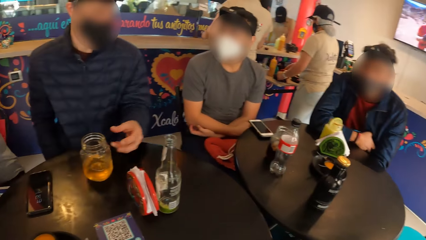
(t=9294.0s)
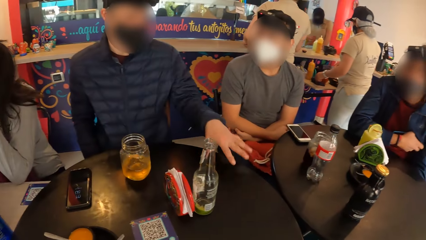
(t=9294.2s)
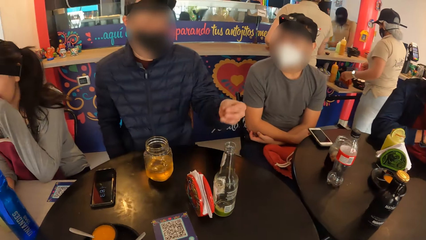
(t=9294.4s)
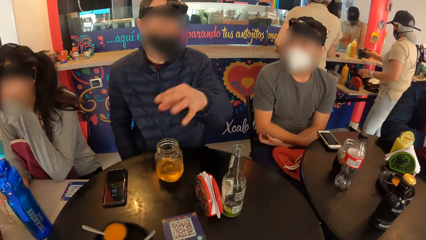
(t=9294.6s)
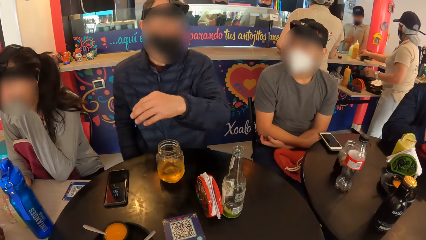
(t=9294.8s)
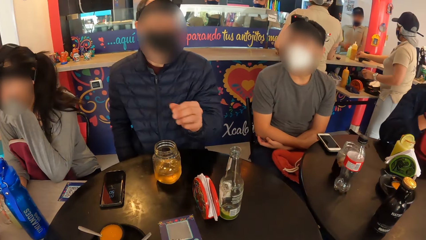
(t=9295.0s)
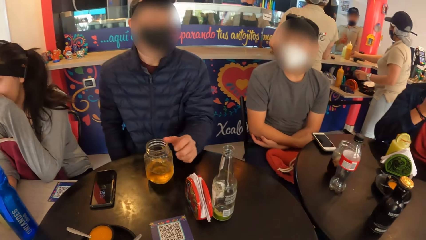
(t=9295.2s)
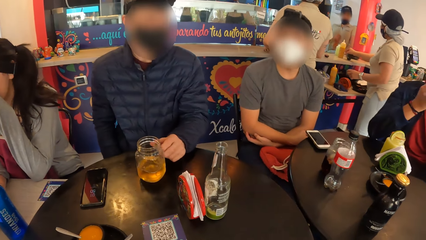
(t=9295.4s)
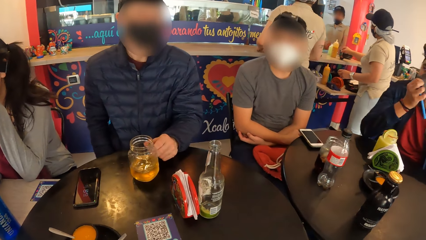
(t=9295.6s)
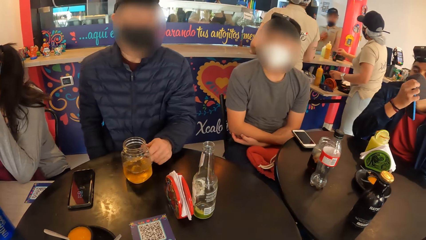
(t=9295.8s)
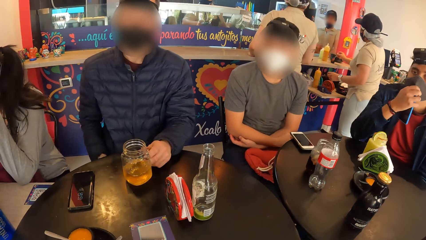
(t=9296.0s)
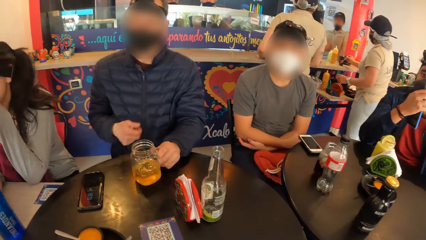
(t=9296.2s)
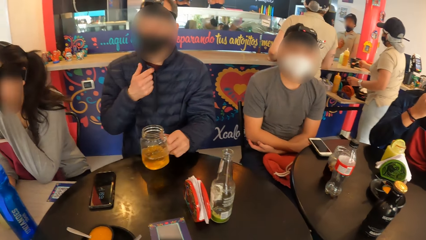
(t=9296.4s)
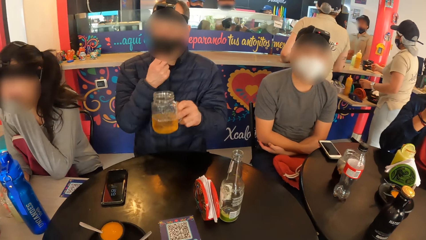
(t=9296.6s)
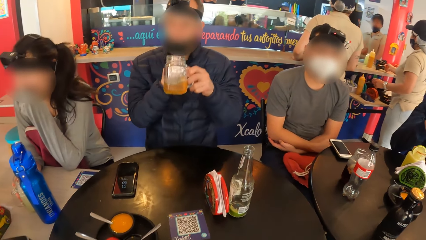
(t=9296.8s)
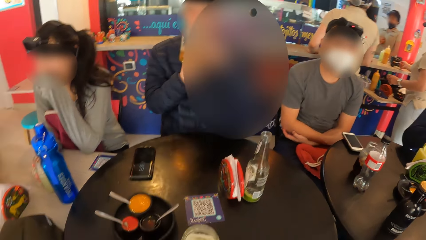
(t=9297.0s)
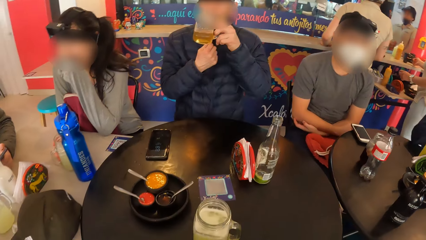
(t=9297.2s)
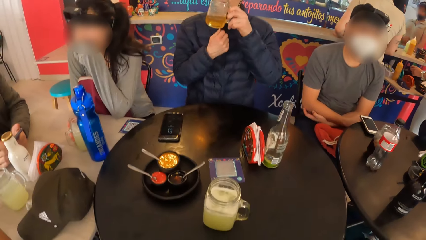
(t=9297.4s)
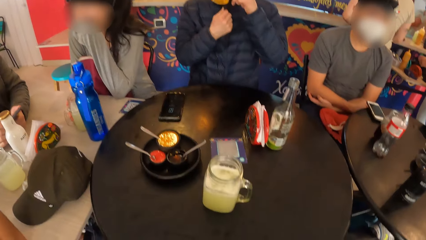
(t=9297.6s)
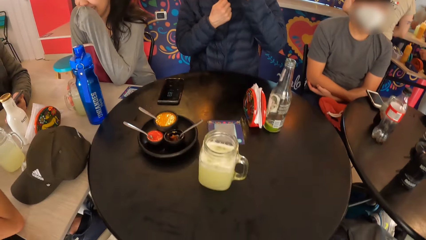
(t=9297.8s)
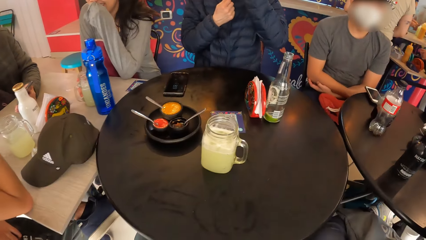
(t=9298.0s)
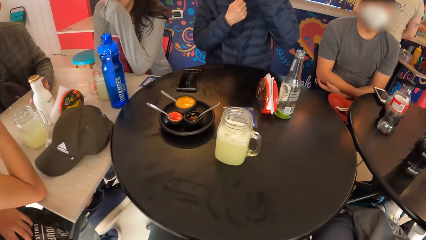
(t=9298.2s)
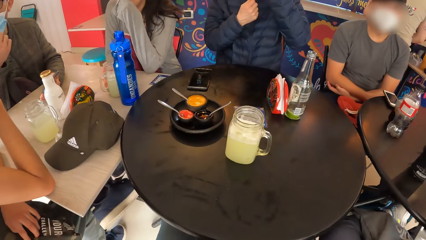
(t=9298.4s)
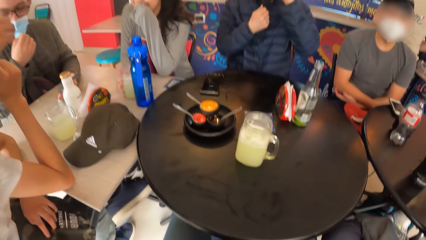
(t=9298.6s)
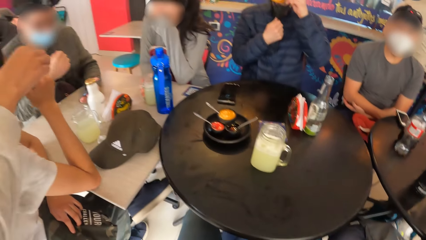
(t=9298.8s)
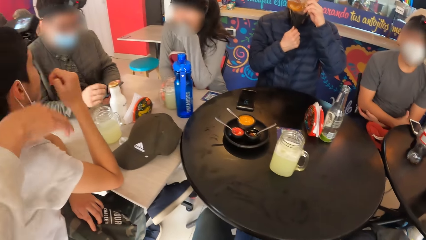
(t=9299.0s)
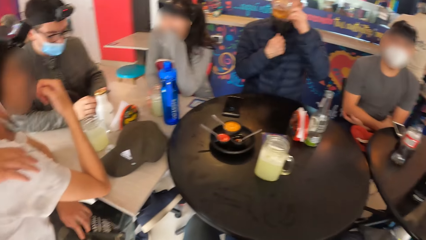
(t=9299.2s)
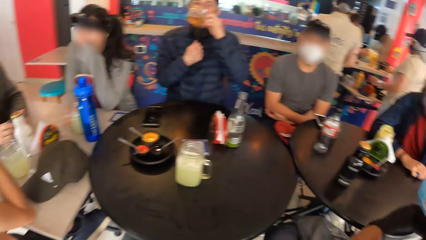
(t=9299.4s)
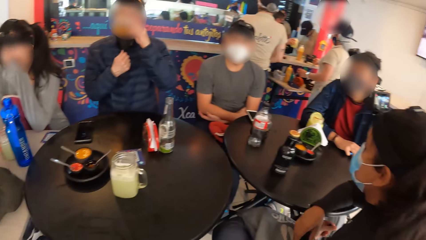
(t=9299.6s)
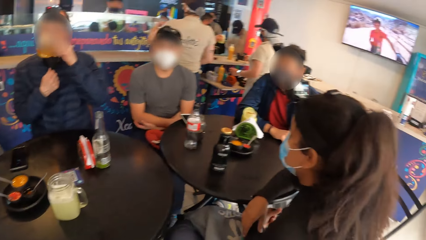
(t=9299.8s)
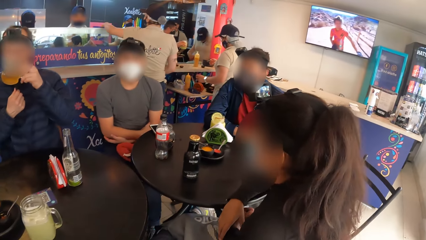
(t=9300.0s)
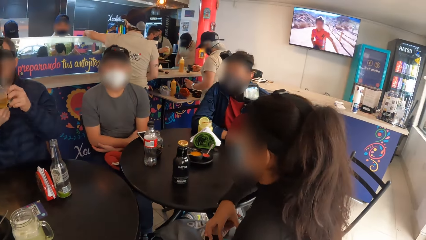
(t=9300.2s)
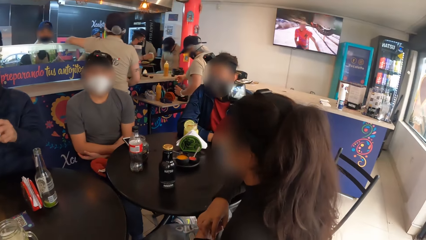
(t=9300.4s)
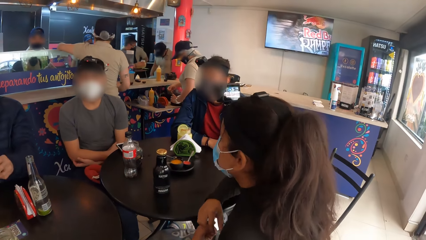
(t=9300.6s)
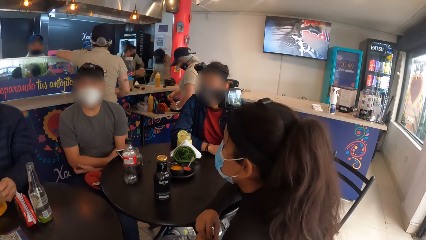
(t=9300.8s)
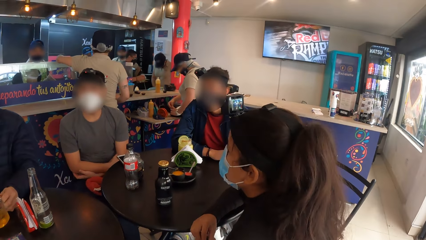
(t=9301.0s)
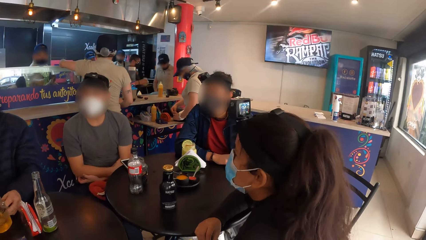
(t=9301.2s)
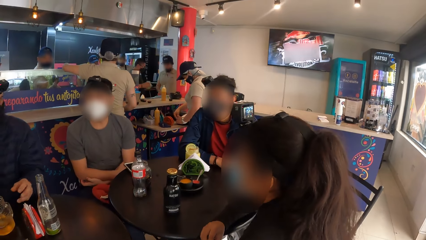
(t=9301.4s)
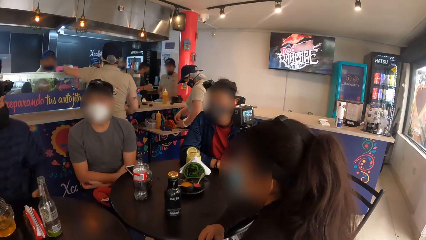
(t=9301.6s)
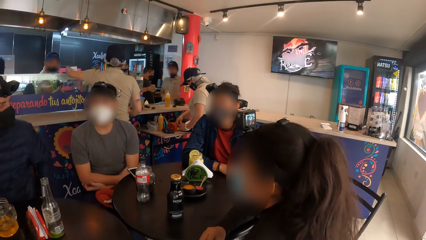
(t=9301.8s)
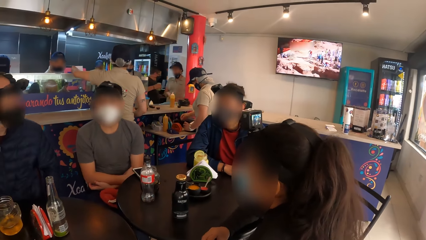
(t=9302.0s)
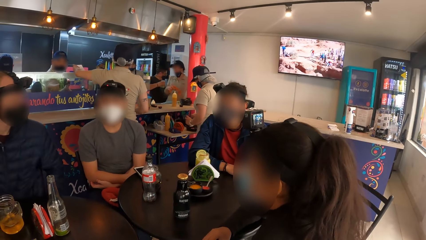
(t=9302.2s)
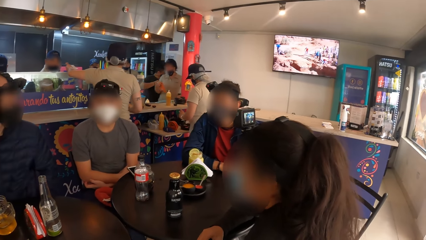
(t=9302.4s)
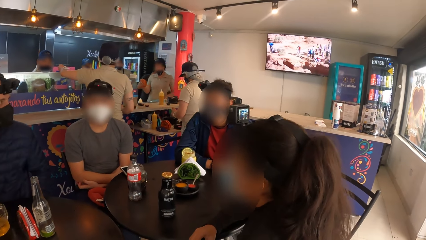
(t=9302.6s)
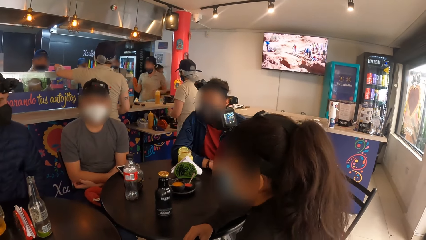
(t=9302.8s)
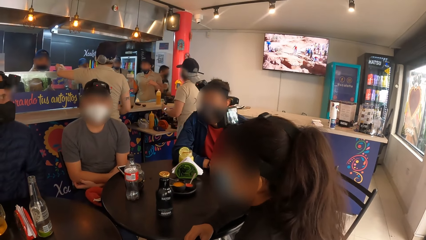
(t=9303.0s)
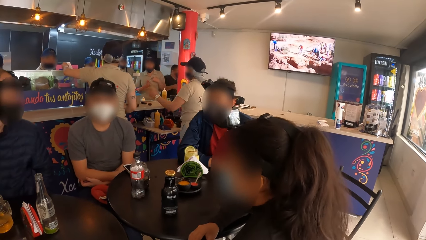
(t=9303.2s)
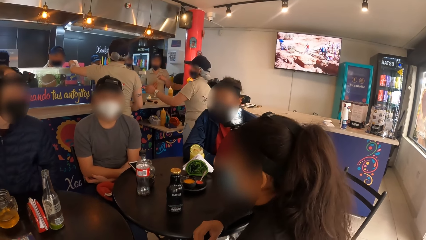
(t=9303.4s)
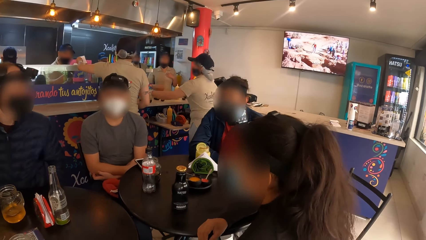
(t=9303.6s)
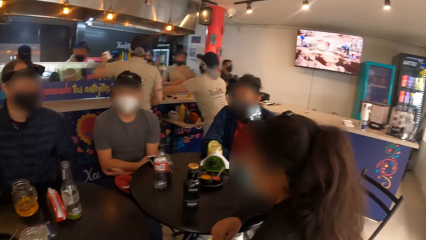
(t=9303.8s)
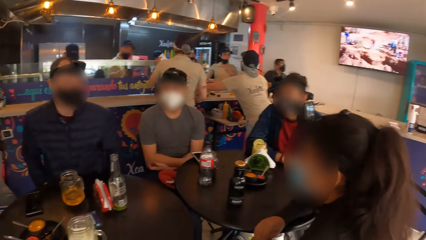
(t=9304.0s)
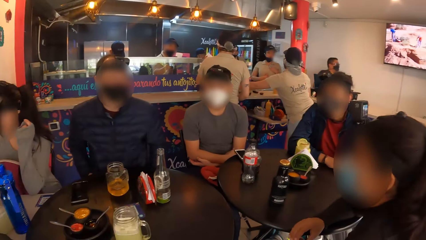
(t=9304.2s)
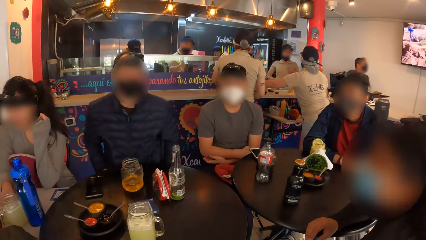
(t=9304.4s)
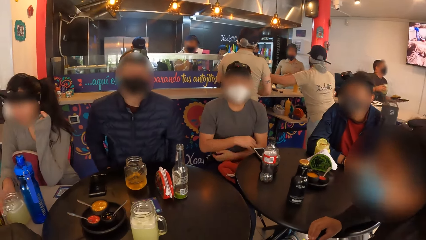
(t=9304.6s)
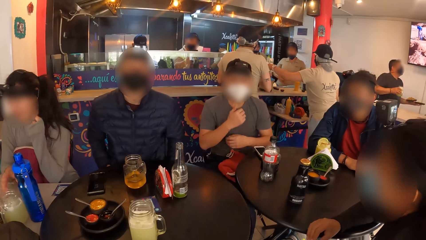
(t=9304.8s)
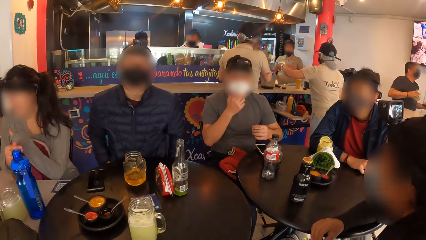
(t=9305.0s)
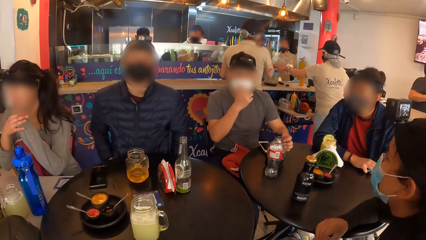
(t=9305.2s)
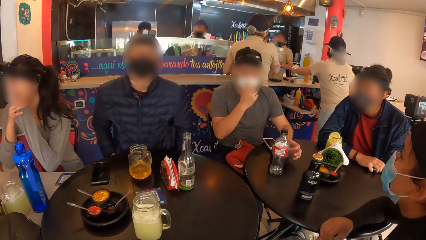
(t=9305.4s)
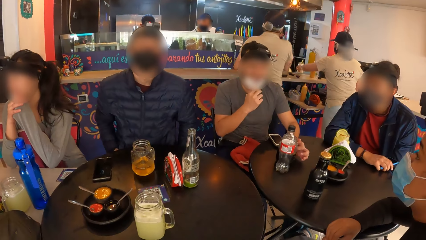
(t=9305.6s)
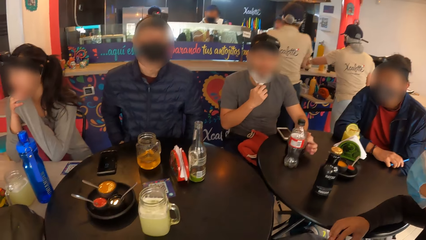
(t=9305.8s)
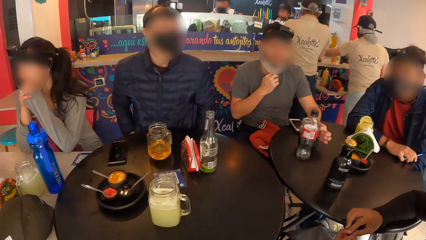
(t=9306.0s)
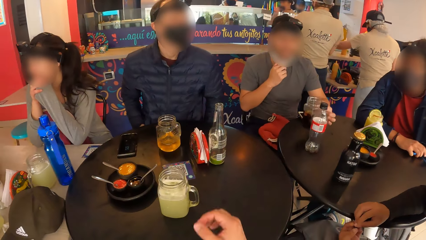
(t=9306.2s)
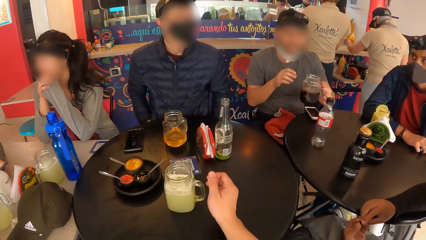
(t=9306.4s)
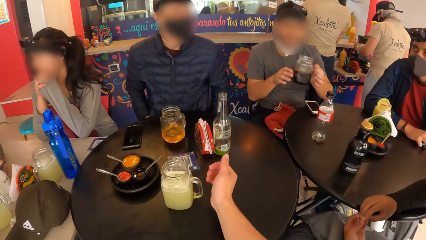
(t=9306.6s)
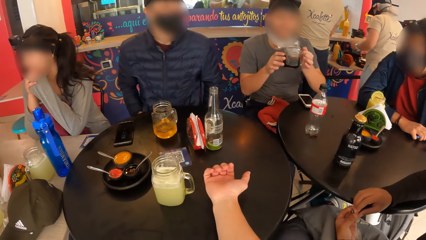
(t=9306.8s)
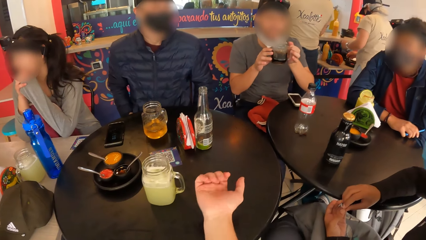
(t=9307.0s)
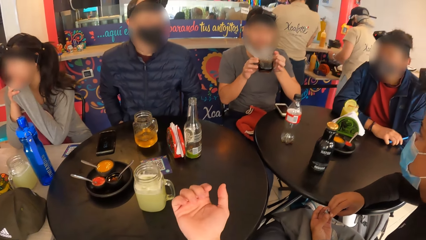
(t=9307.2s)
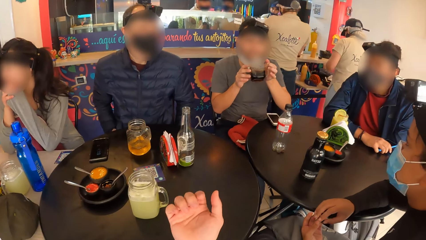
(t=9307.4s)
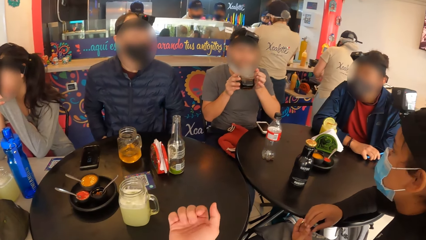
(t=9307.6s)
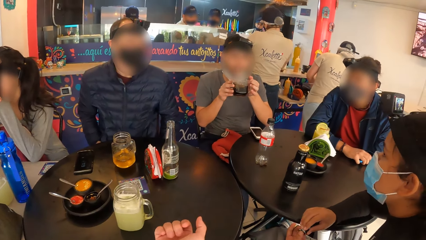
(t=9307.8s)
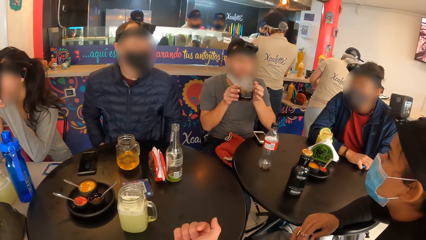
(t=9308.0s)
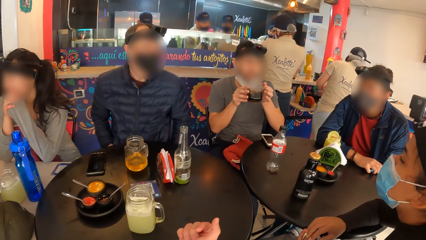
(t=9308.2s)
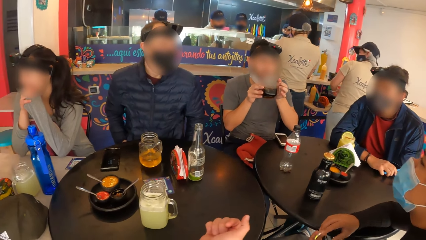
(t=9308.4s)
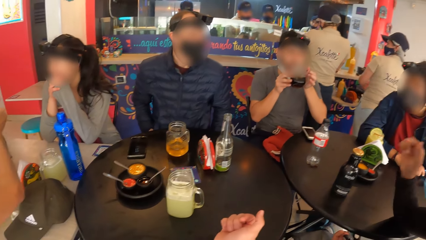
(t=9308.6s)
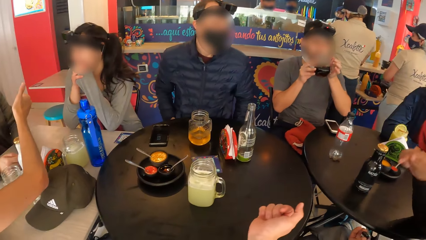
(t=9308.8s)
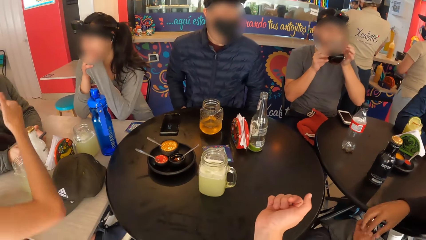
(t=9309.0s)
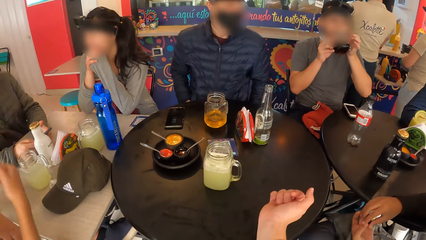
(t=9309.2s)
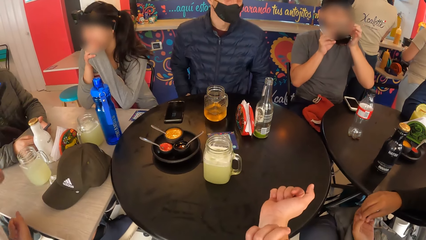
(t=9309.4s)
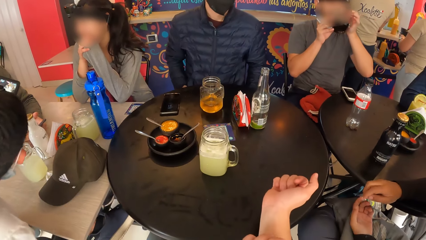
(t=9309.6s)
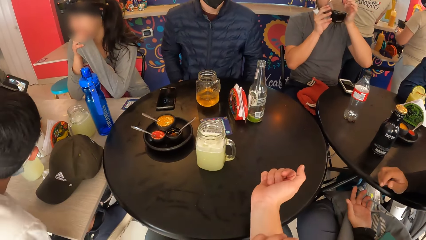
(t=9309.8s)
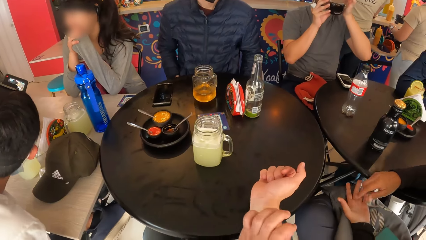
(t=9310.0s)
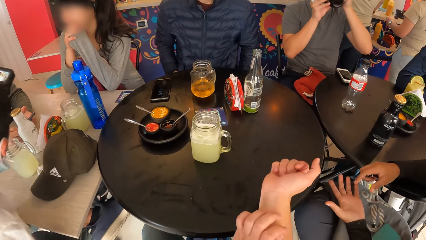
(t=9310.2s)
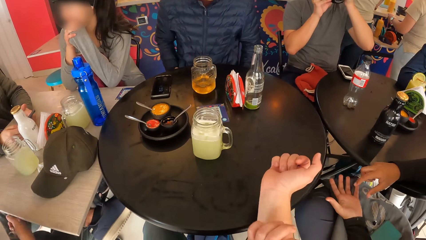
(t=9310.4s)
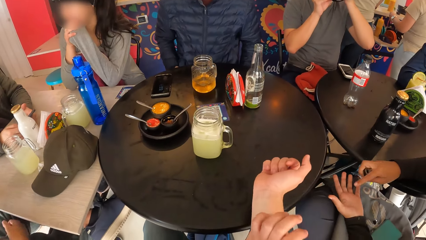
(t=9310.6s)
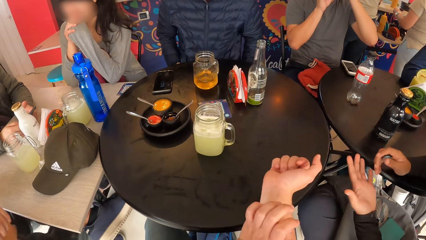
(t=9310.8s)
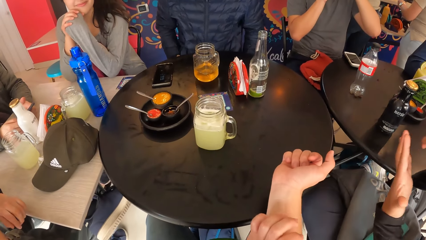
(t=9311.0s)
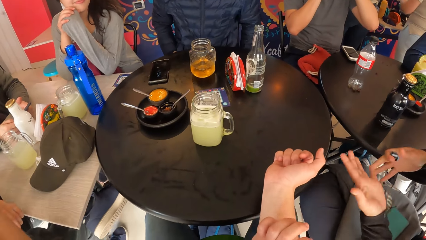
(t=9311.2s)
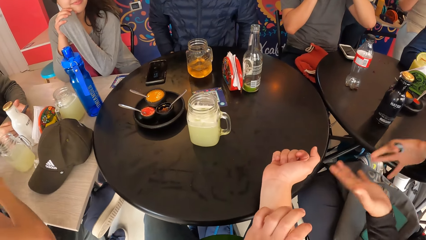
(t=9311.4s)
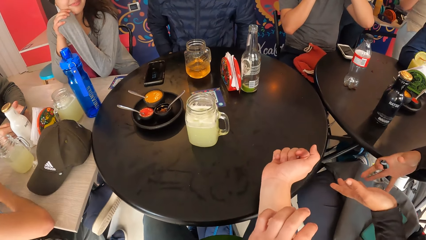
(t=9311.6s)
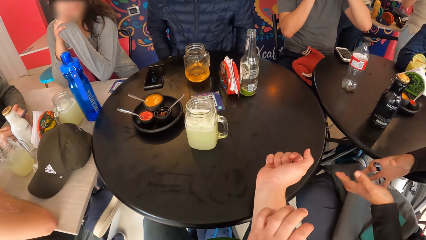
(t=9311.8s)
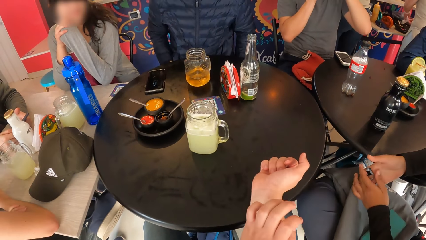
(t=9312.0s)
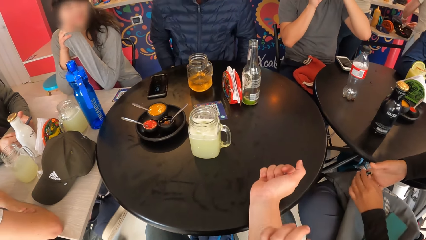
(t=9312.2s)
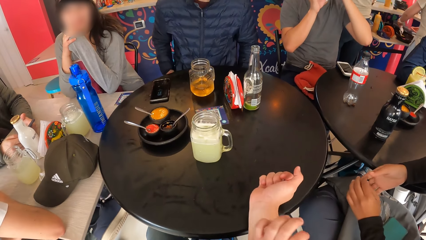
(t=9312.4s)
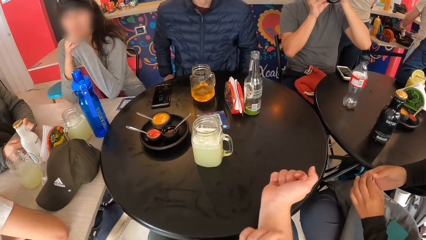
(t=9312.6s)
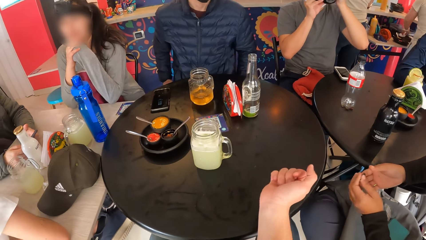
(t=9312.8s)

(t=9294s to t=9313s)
The man picks the cup from the table with his left hand. The man adjusts the facemask on his face with his right hand. The man drinks juice from the cup with his left hand. The man drops the cup on the table with his left hand. Another man adjusts the facemask on his face with his right hand. The other man picks the cup from the table with his left hand. The other man drinks juice from the cup with both hands. The camera wearer places a hand on the table. They scratch a hand.
